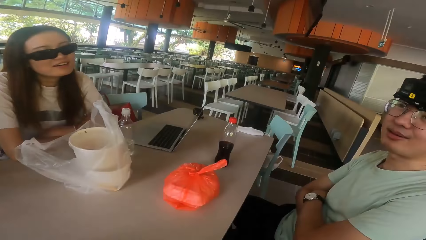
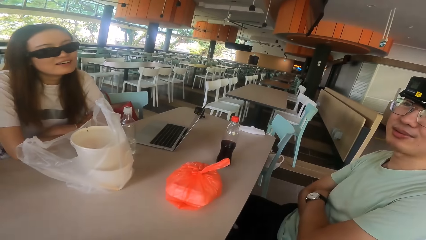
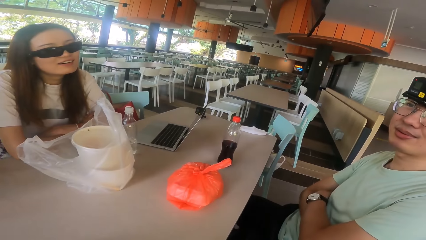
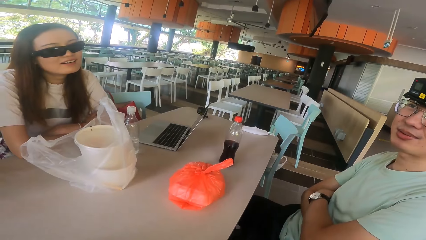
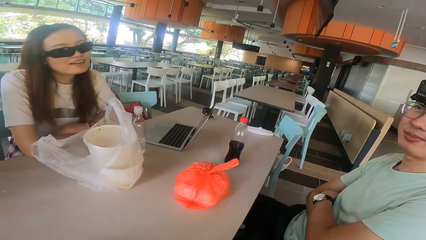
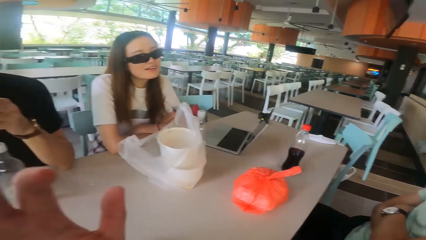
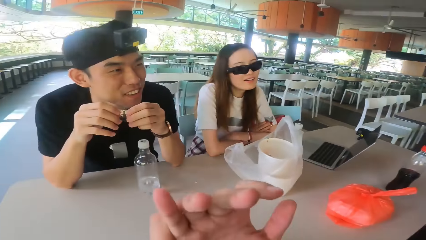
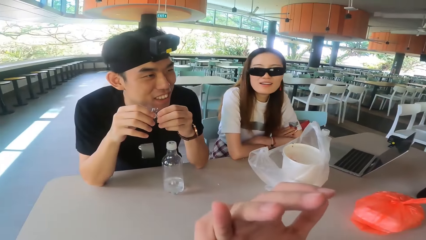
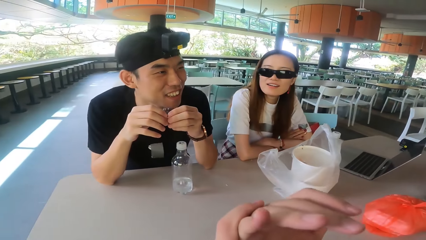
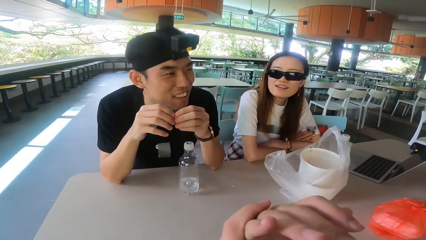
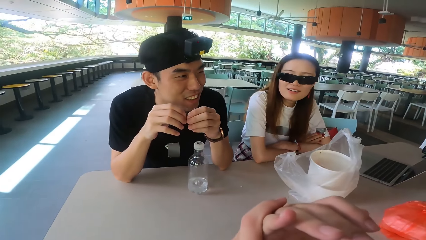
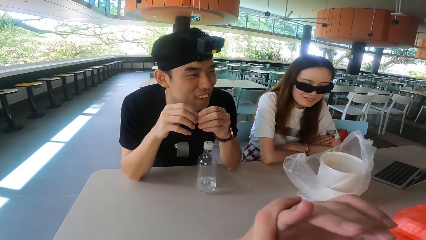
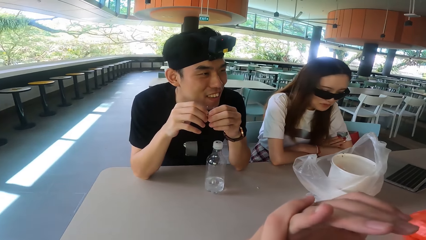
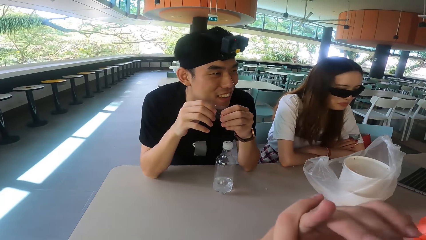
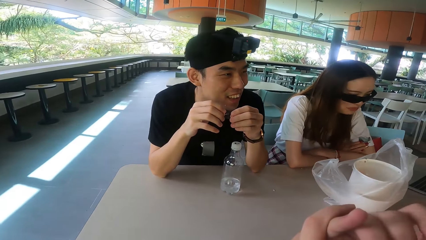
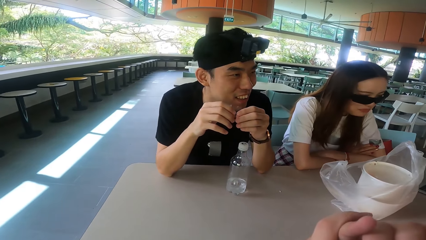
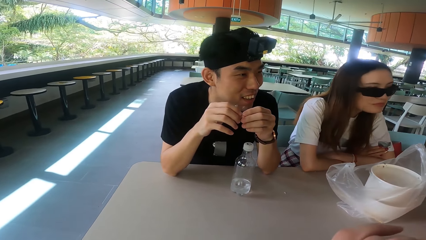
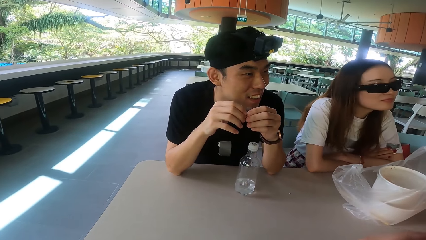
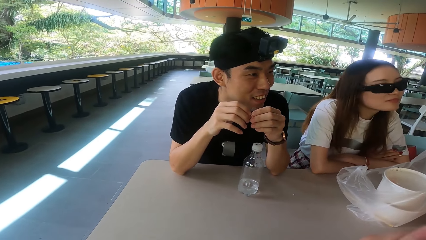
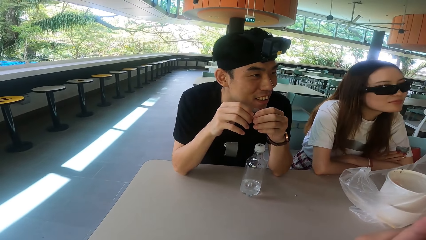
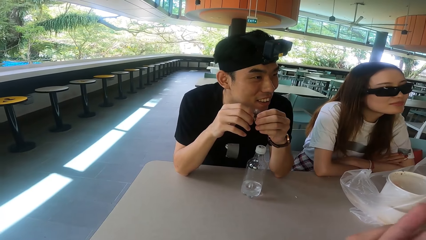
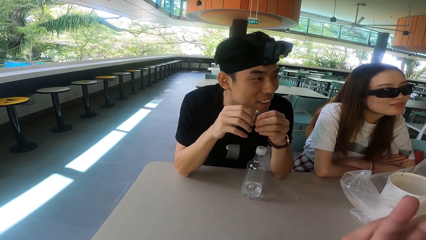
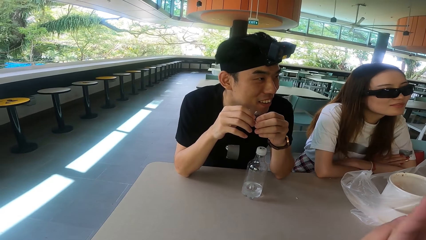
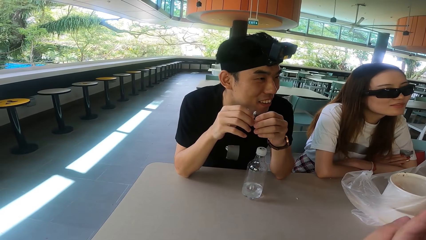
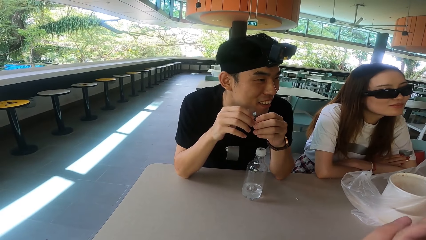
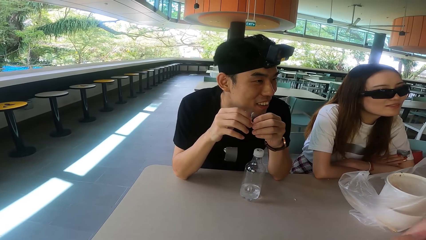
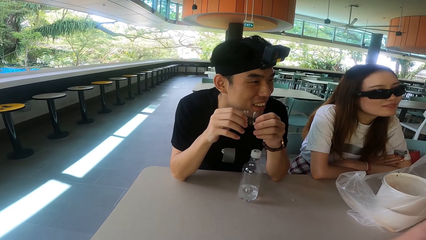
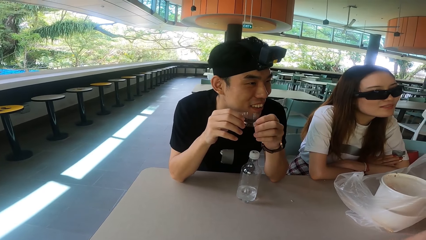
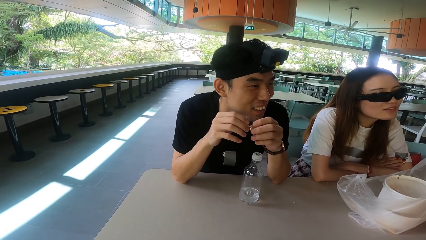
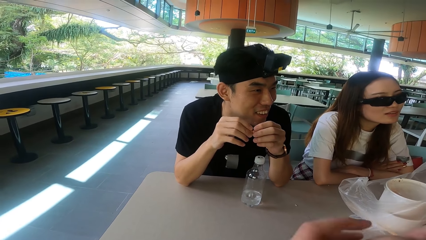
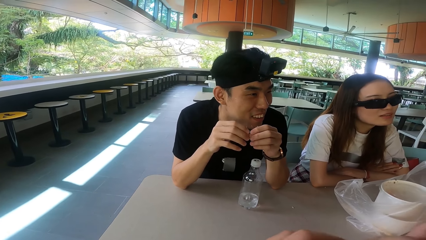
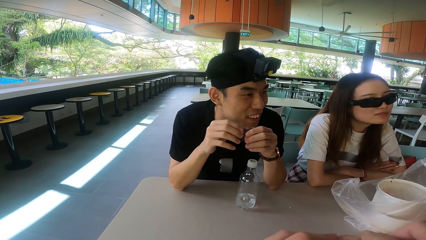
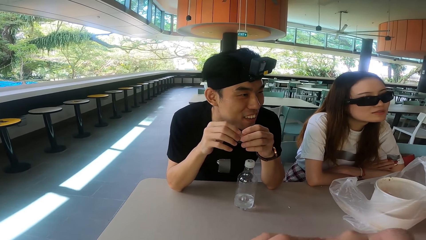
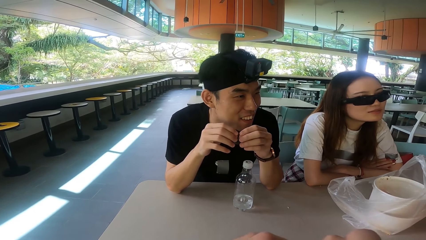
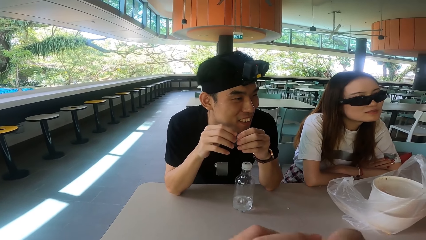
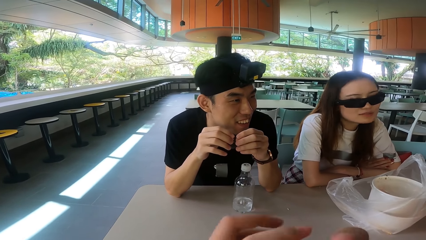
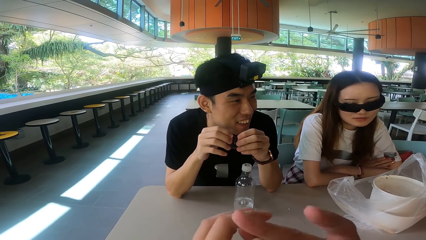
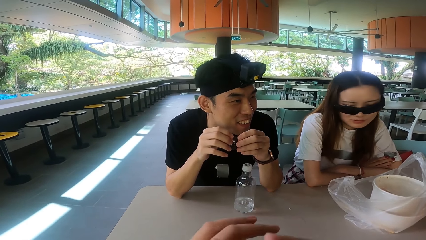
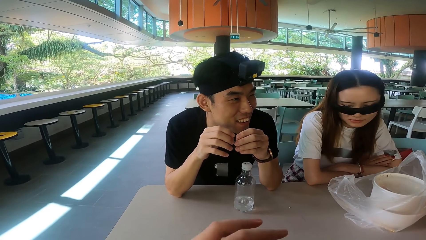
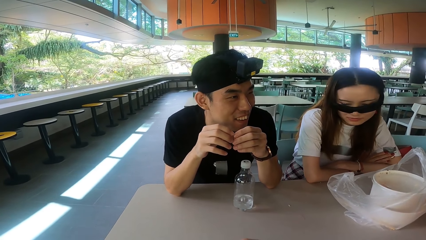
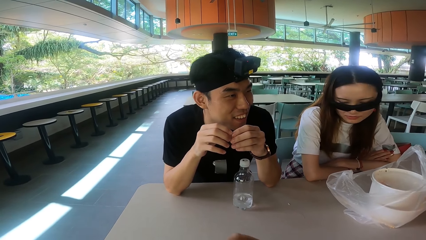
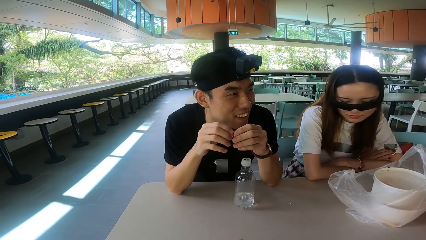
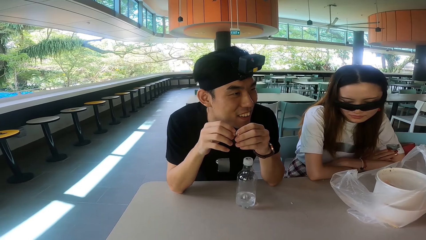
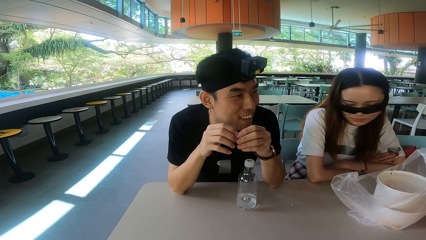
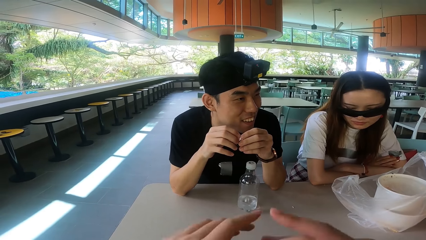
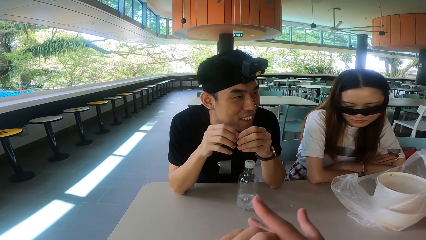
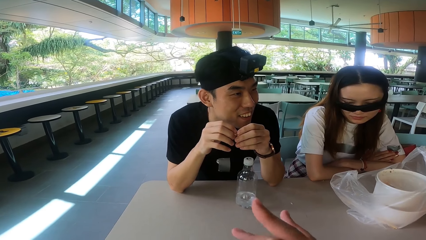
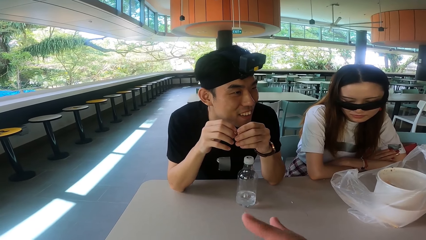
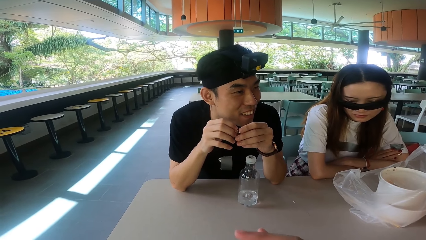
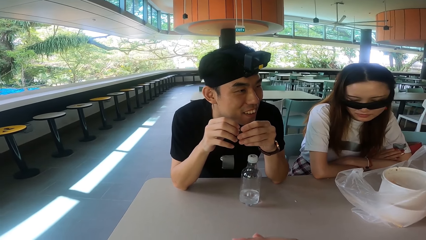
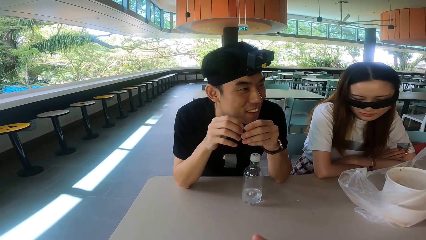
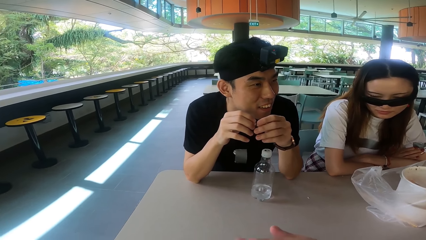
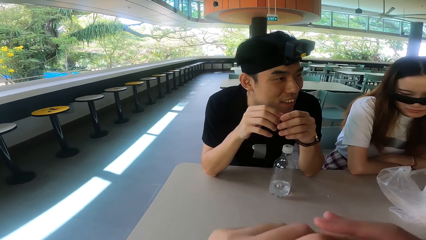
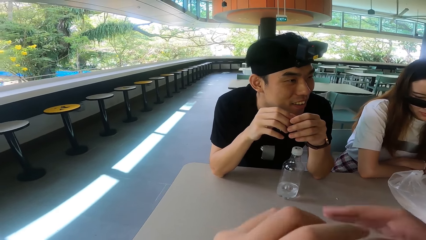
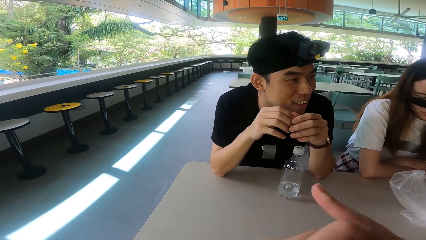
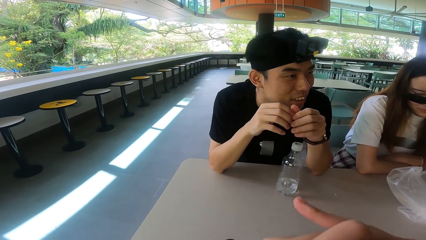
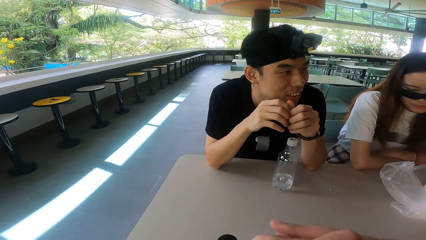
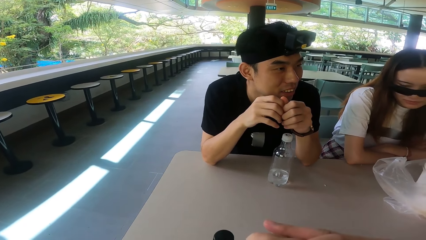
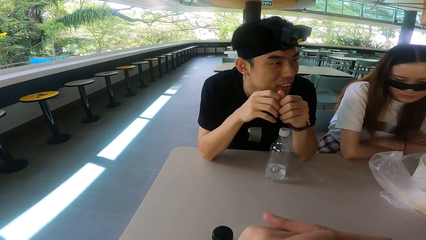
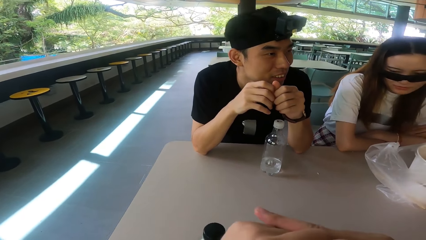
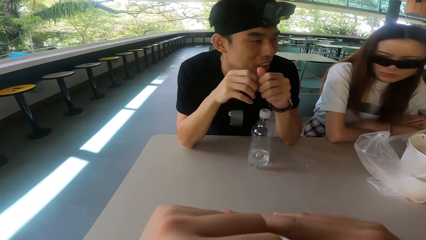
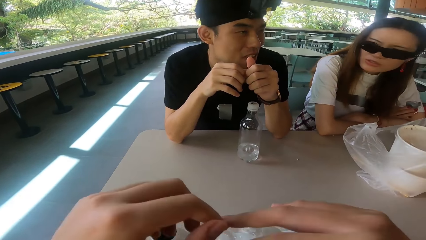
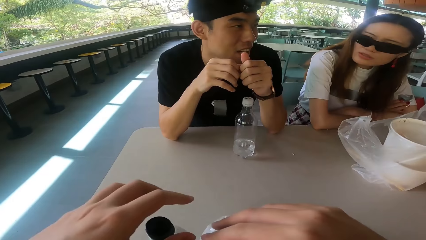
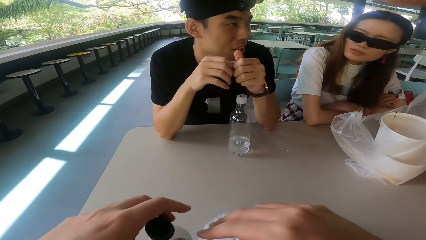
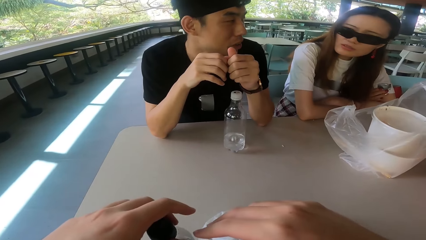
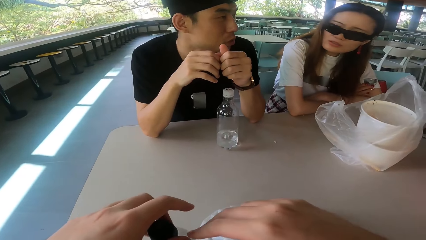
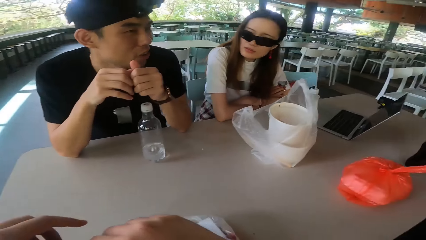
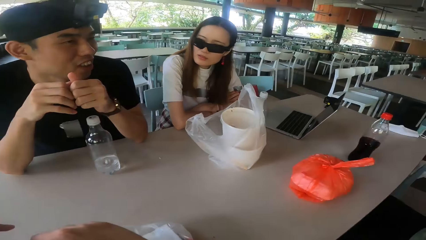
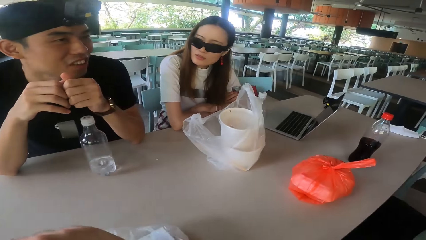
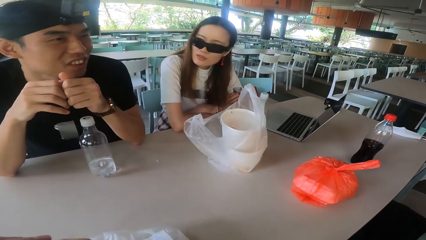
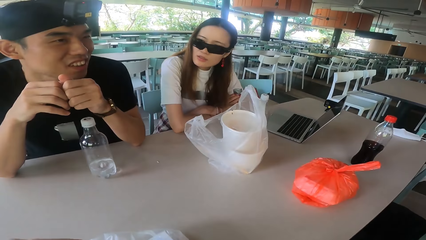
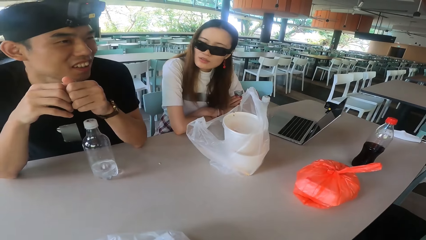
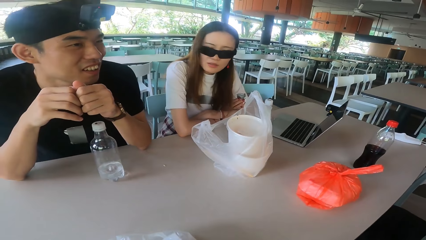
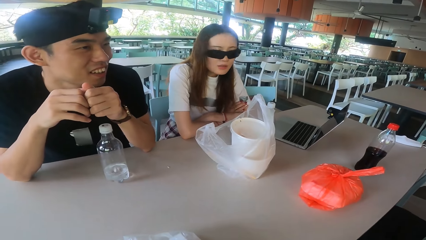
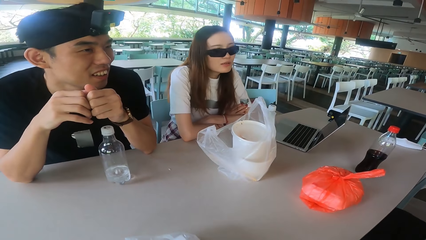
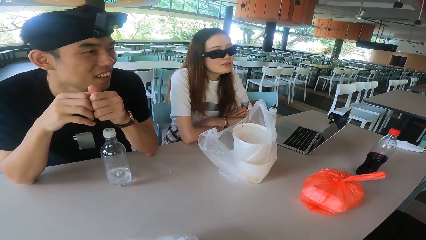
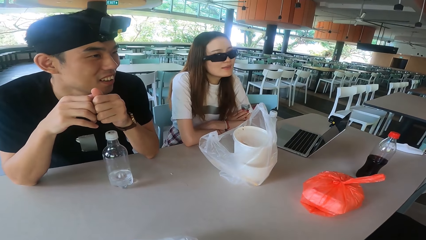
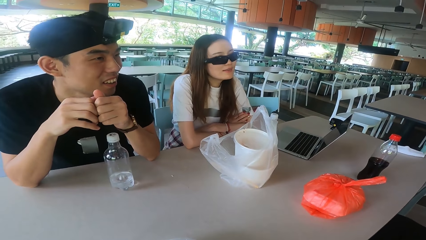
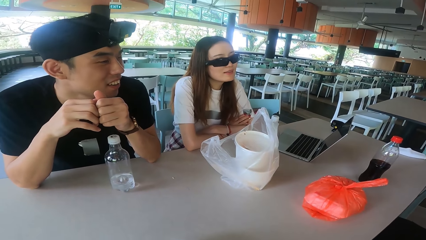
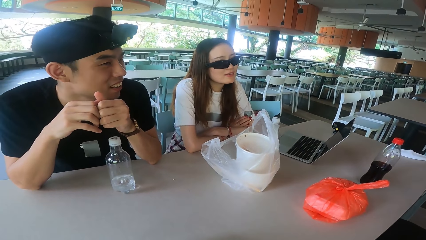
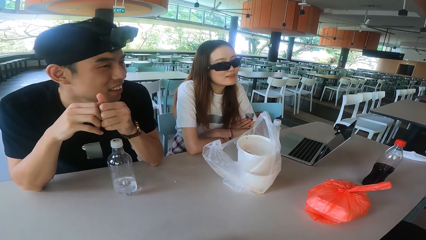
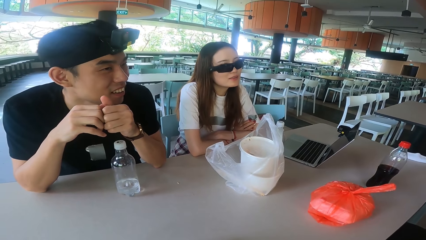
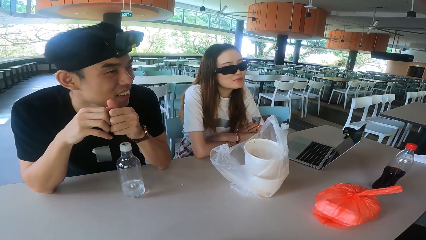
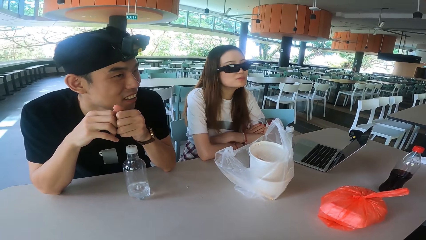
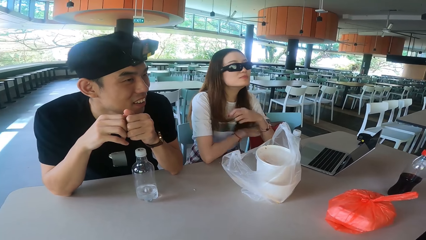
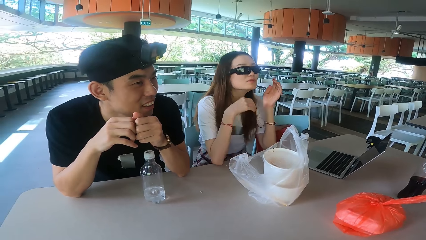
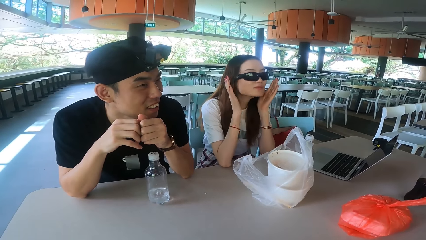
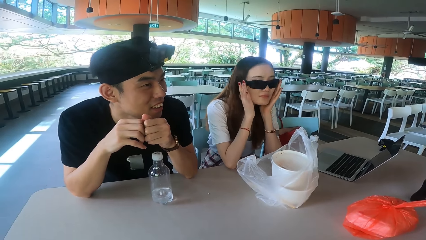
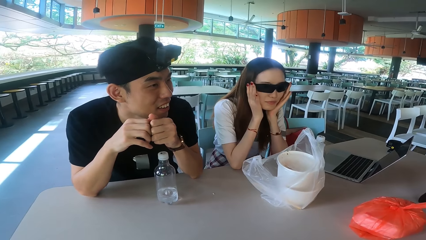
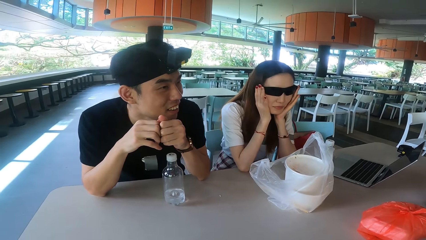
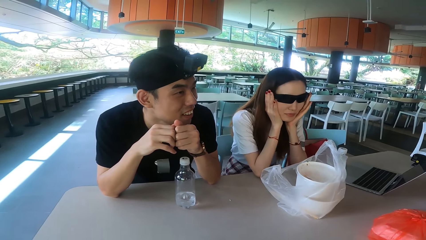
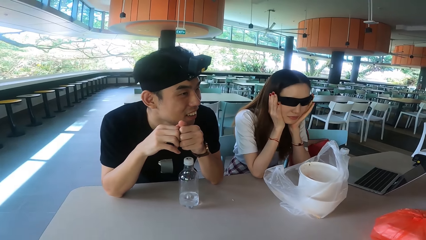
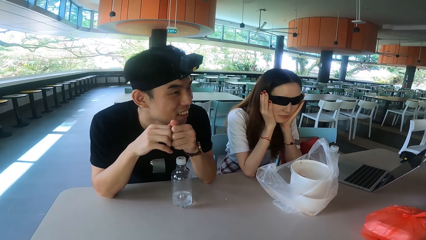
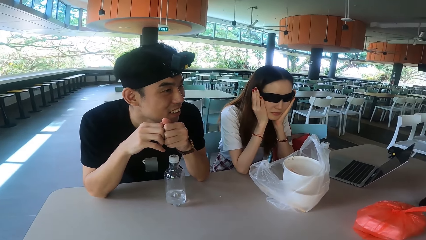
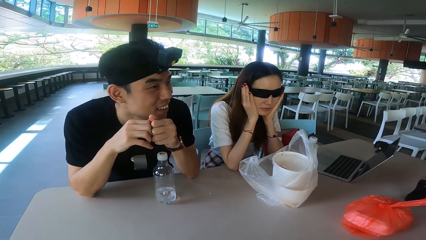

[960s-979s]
A man talks. The camera wearer moves the hands. A woman nods the head. The camera wearer moves the hands. They look around. The woman lifts the hands.
